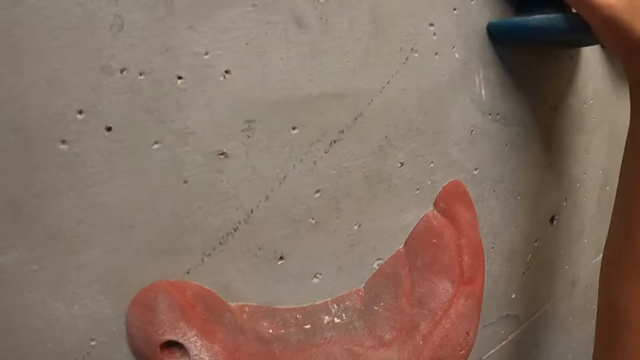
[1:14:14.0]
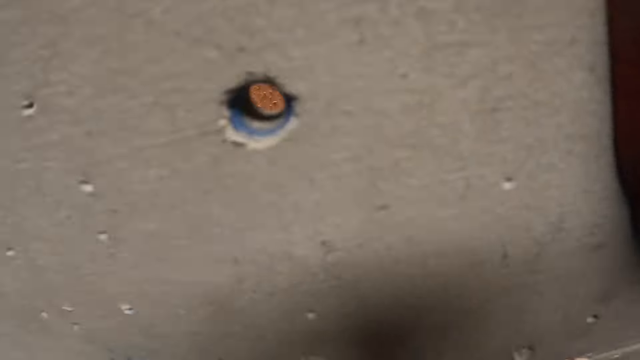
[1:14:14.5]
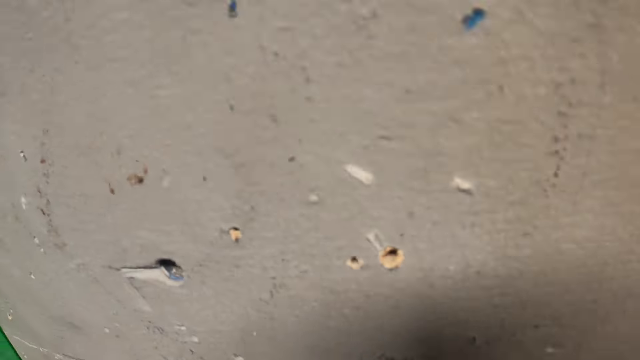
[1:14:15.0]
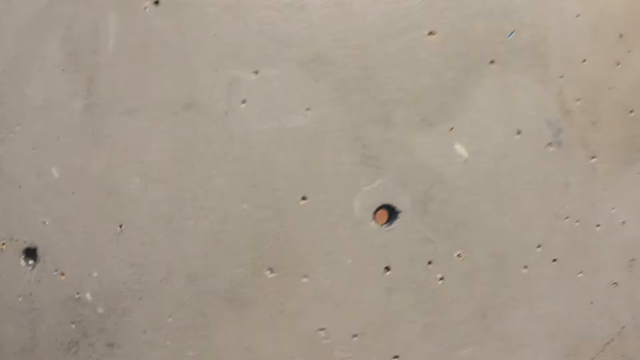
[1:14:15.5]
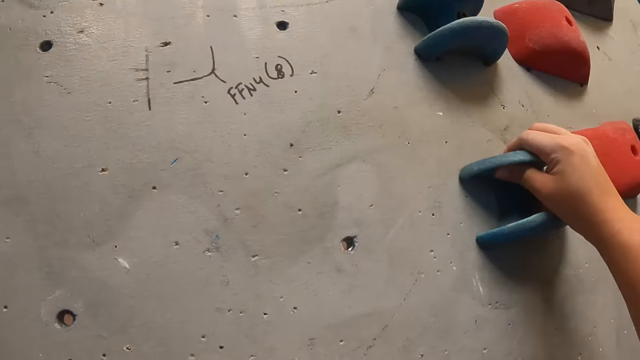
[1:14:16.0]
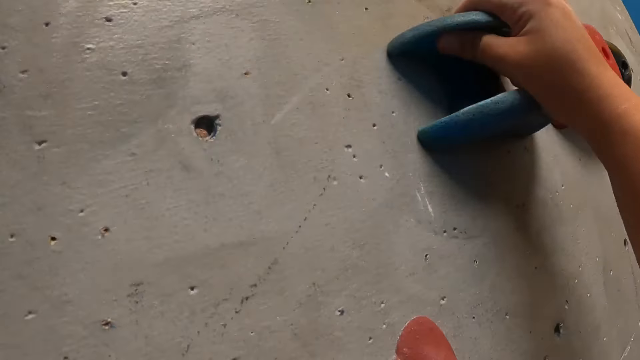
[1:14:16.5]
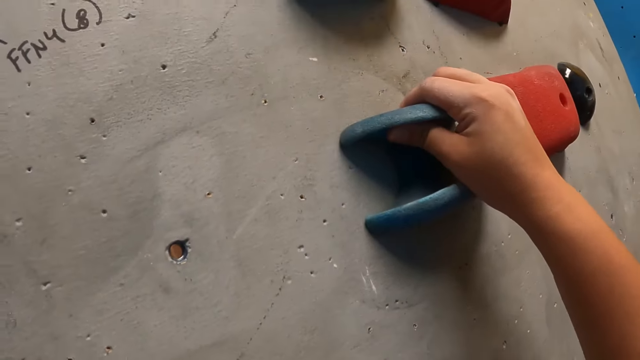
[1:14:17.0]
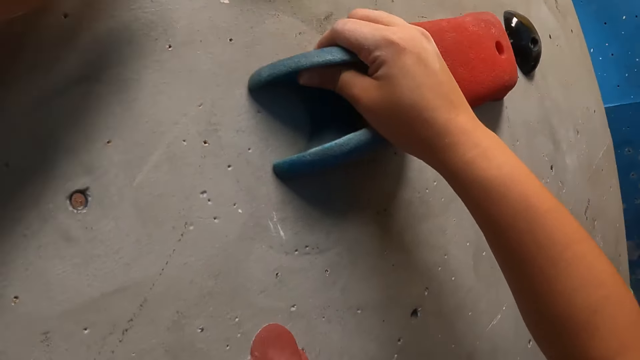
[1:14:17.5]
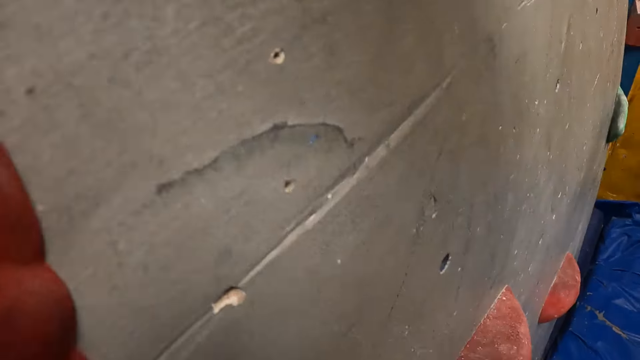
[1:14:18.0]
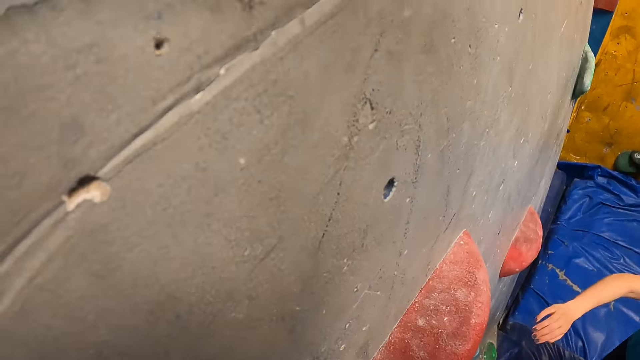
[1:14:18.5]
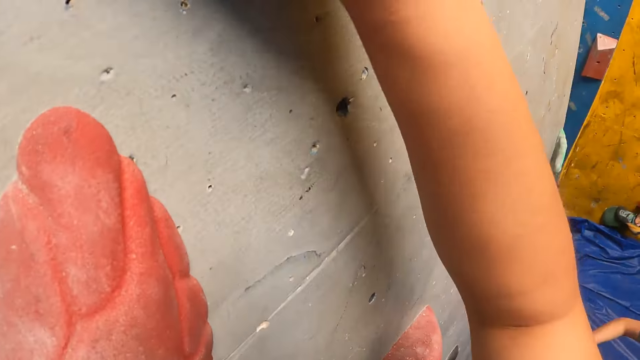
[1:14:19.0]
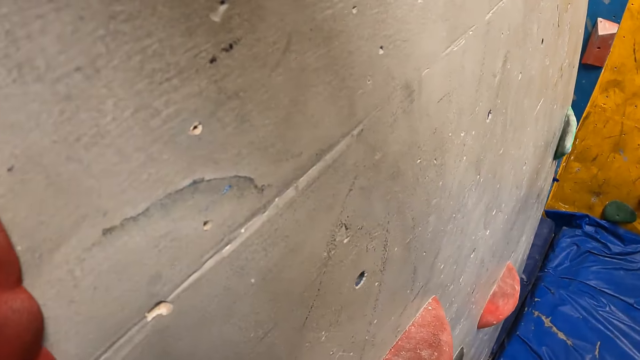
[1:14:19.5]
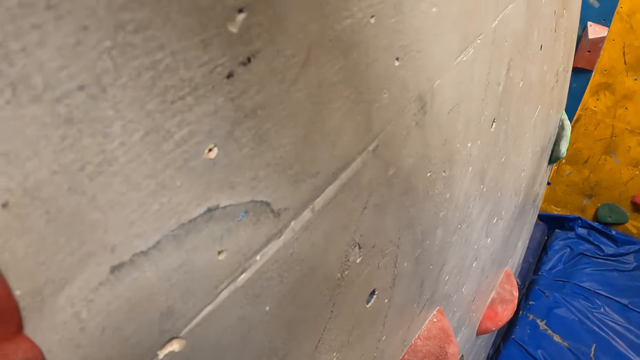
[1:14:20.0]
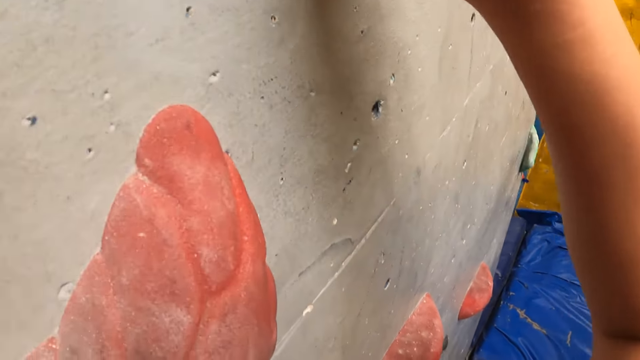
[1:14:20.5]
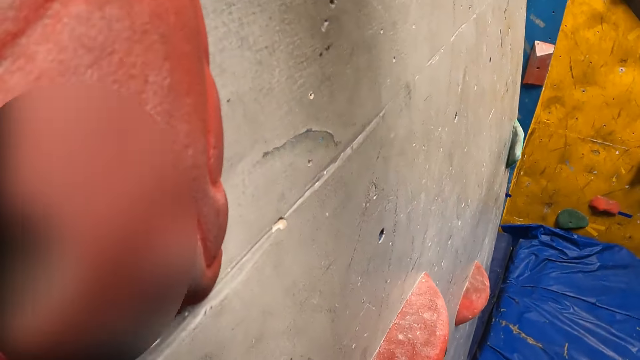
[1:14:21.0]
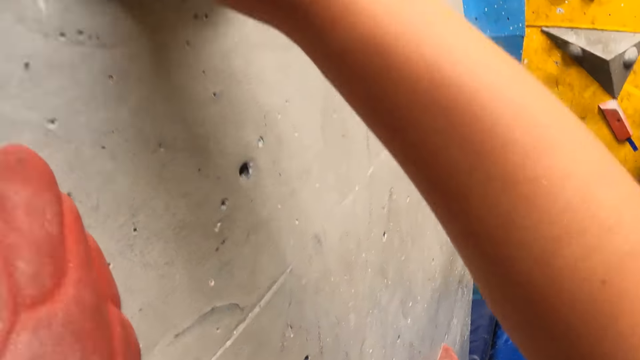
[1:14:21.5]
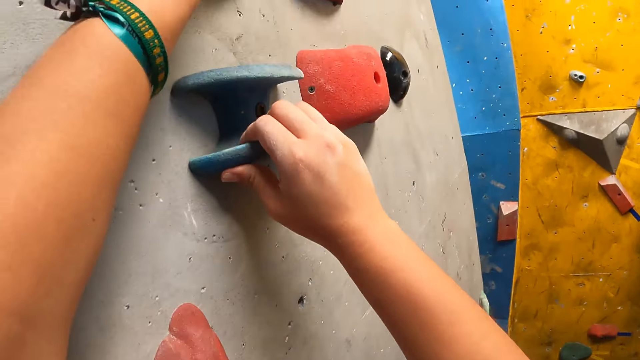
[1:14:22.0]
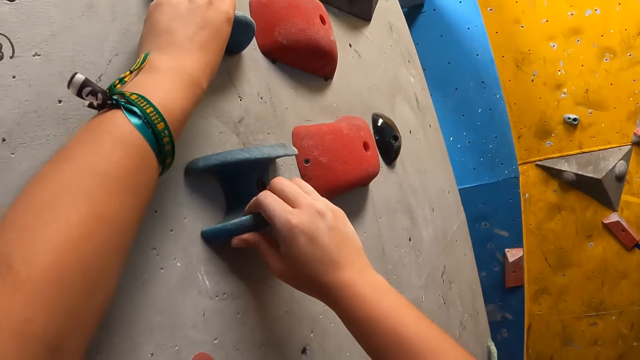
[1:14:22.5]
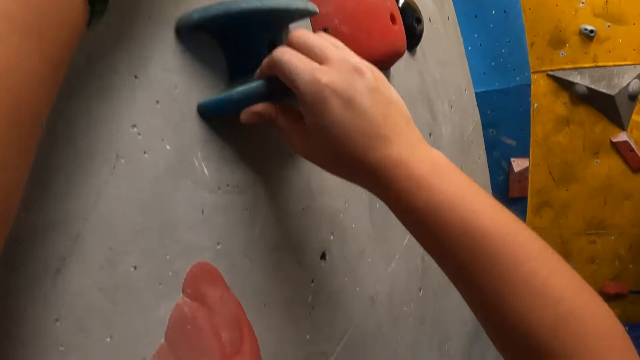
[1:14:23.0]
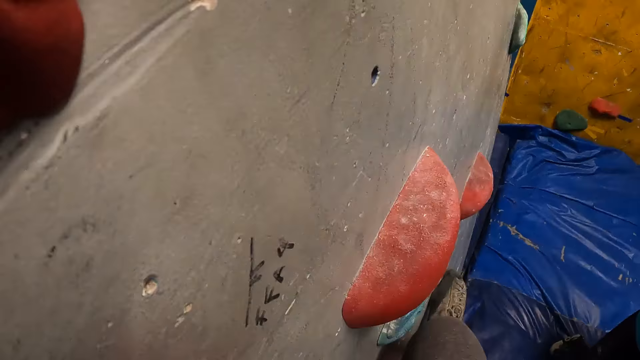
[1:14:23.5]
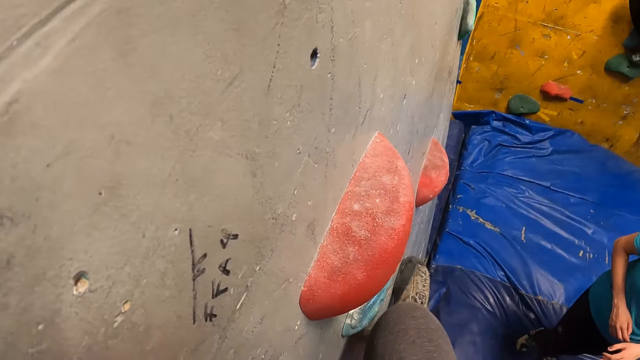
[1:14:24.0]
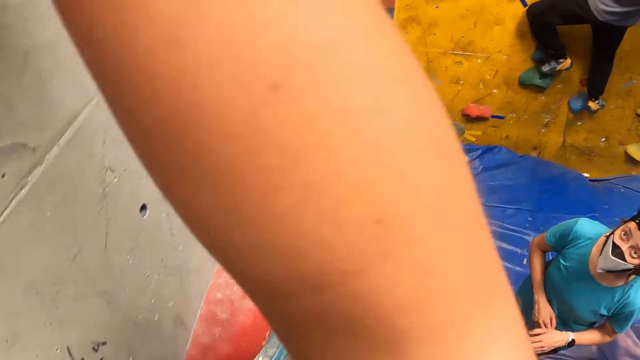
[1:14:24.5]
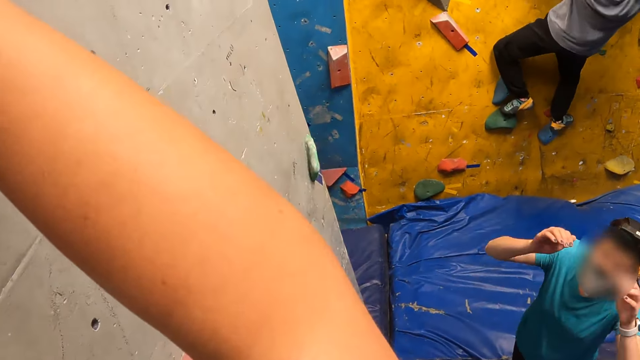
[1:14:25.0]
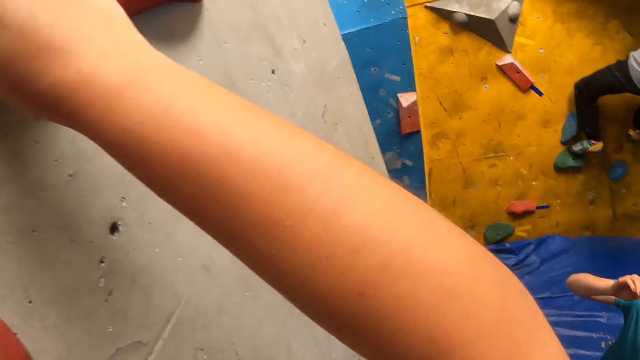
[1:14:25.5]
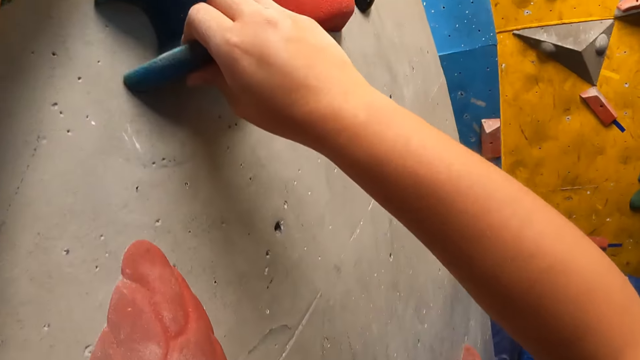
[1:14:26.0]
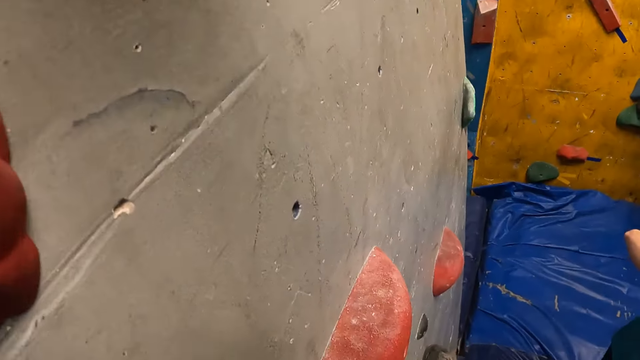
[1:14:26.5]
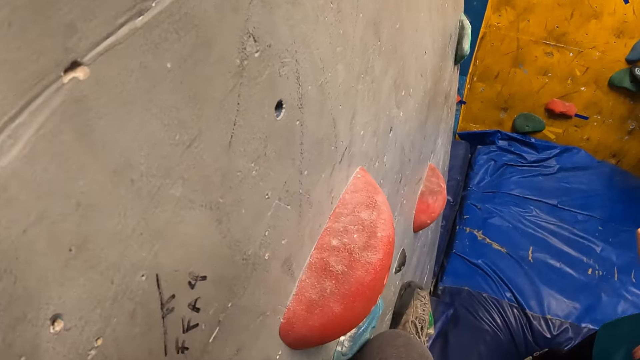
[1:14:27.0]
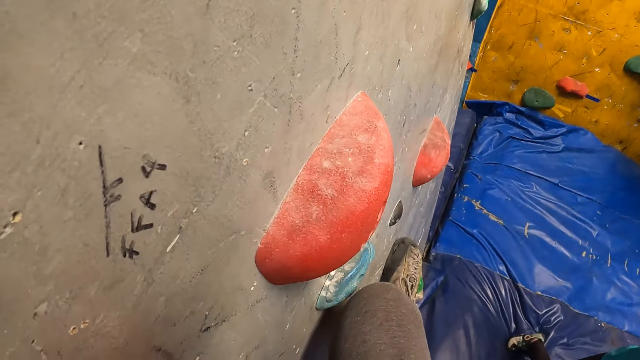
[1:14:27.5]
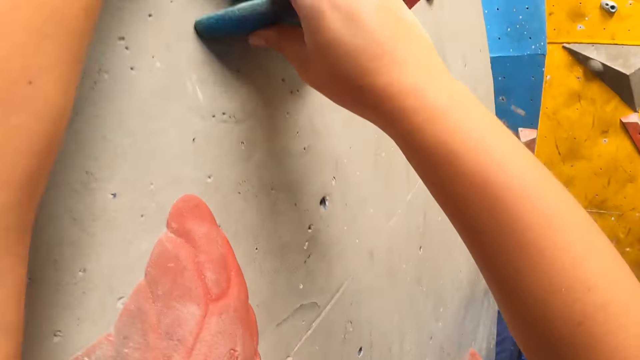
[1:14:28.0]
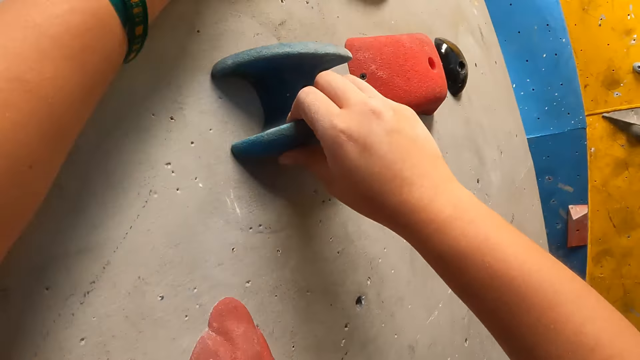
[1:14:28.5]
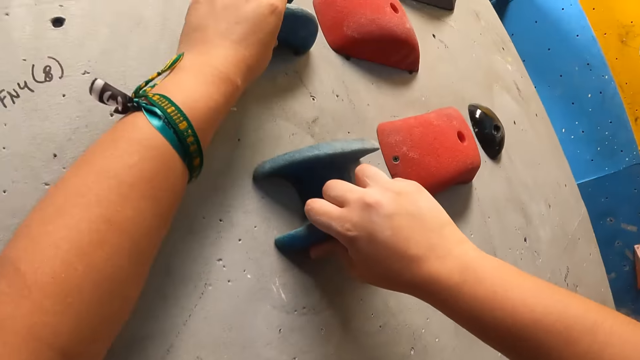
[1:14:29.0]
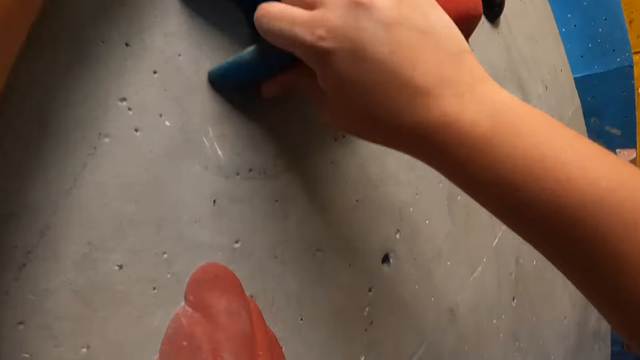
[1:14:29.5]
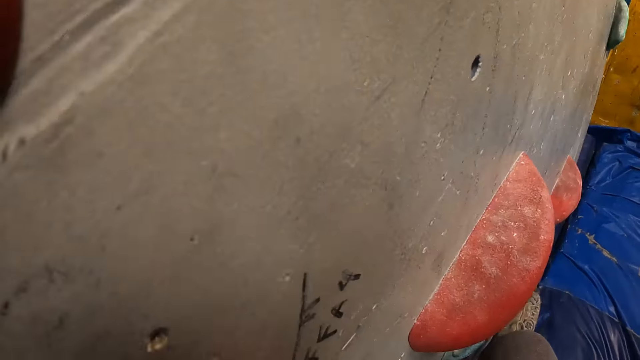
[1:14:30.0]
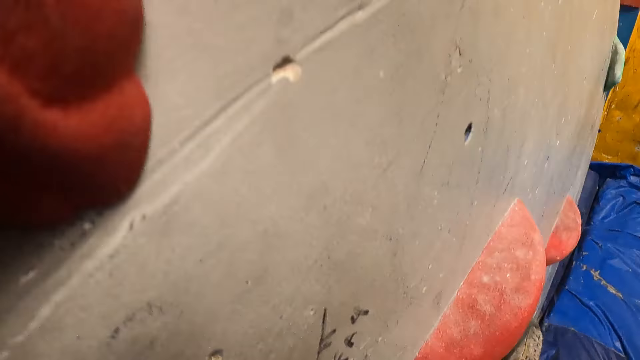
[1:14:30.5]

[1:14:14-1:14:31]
The woman stretches her hands up. The camera wearer climbs the rock wall.

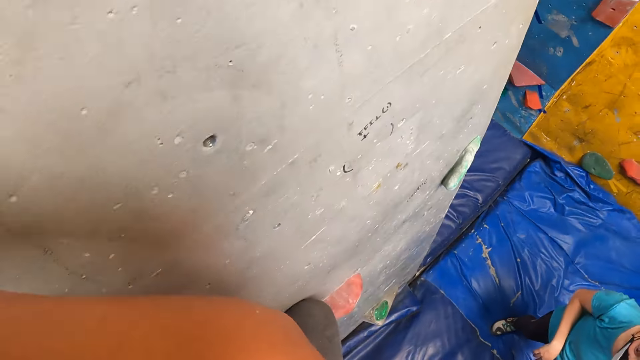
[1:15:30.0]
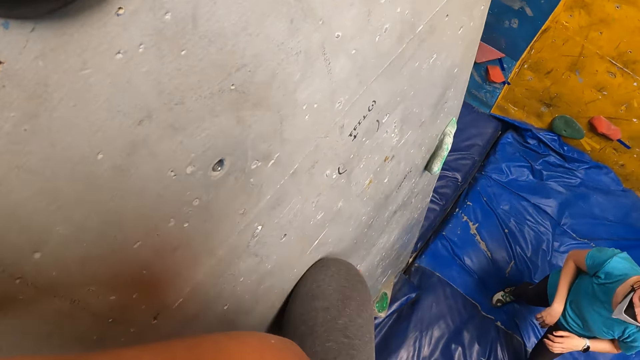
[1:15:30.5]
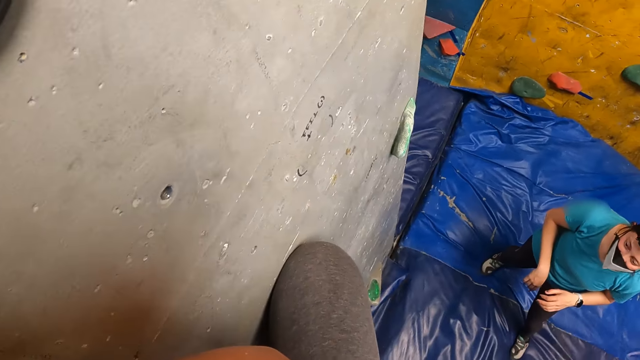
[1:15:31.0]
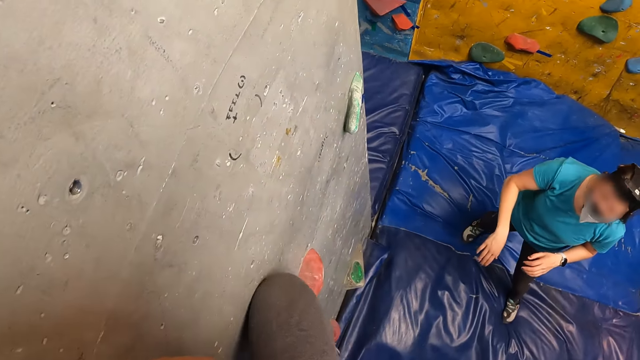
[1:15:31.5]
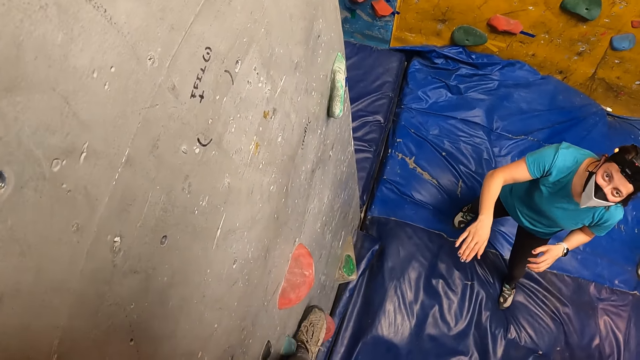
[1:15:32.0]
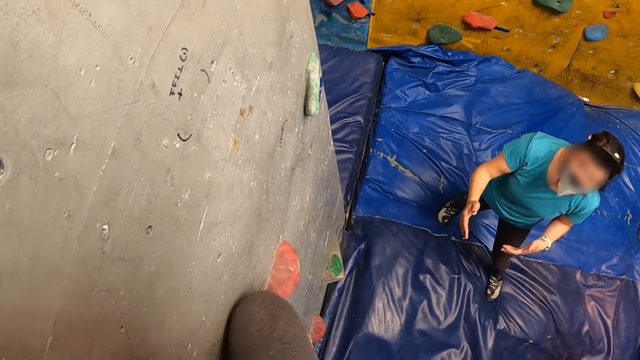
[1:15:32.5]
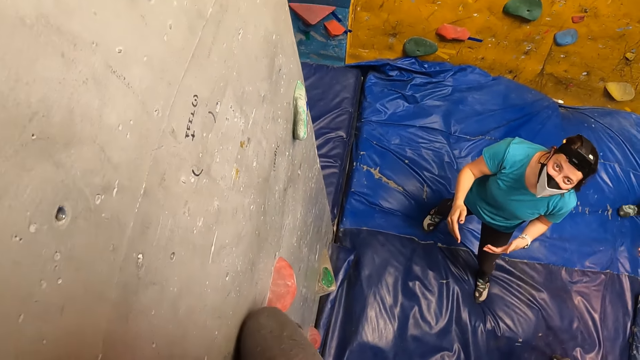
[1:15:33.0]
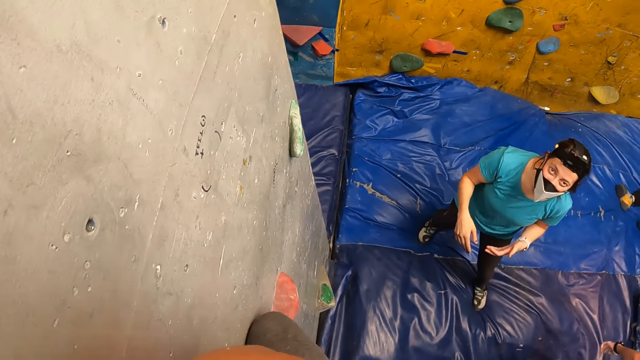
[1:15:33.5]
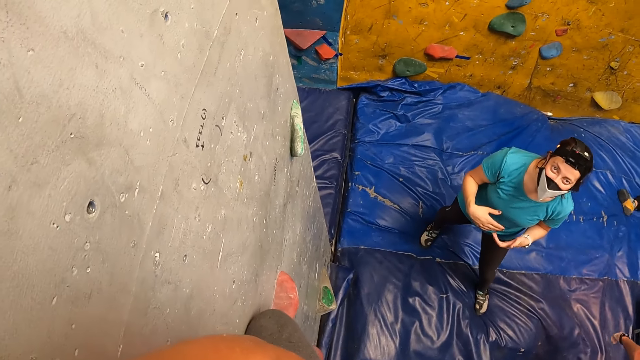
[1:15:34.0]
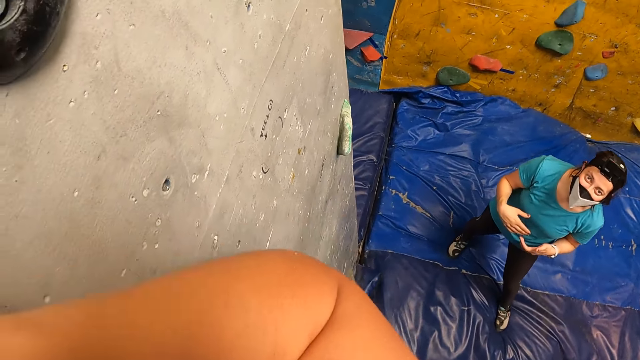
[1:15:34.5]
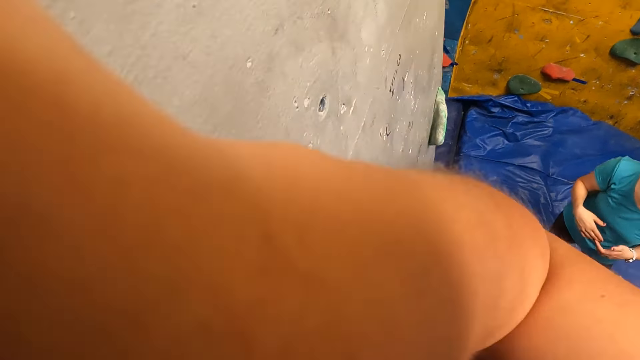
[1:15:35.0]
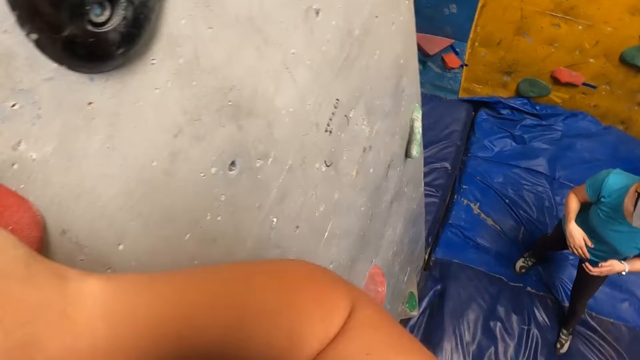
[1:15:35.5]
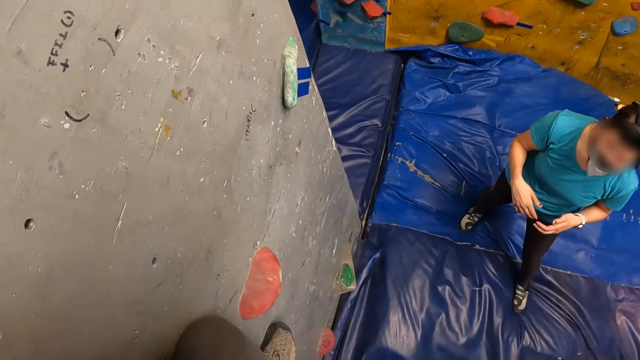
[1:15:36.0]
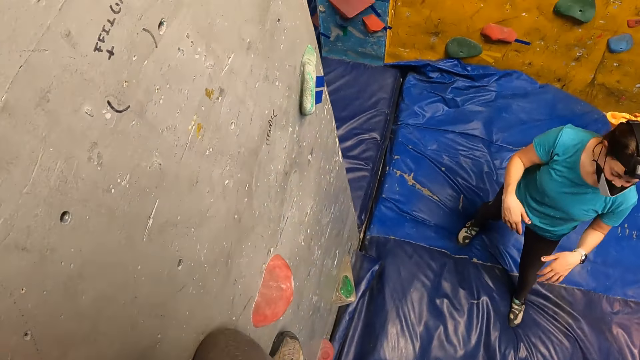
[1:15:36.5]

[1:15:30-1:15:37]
The woman demonstrates to the camera wearer with both hands. The woman moves the hands. The camera wearer climbs the rock wall.
